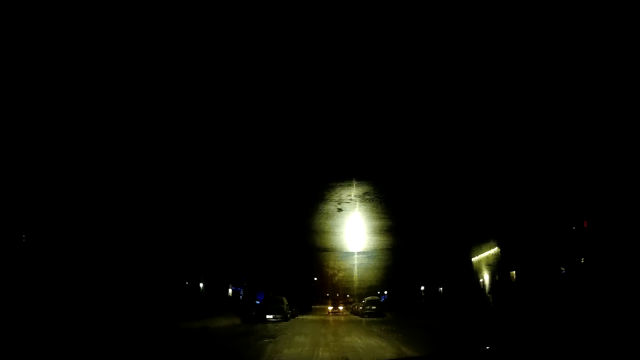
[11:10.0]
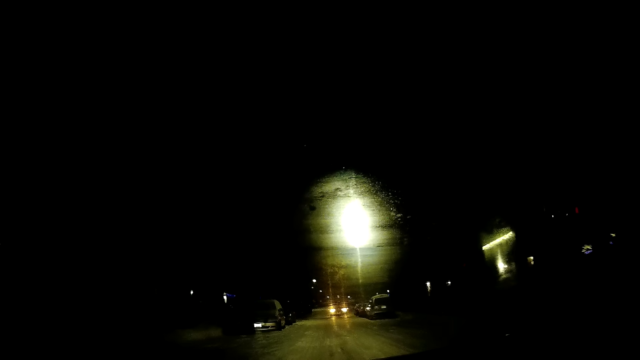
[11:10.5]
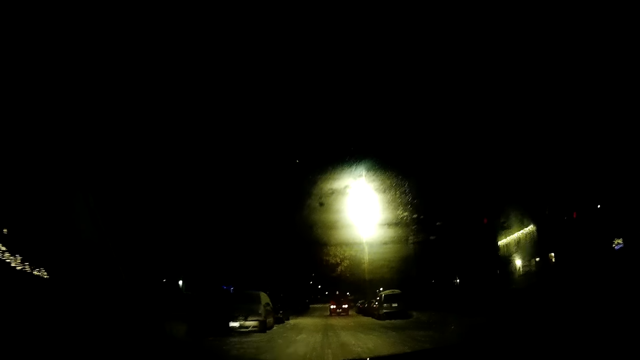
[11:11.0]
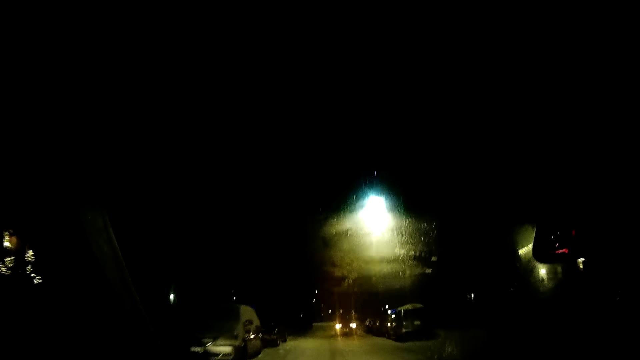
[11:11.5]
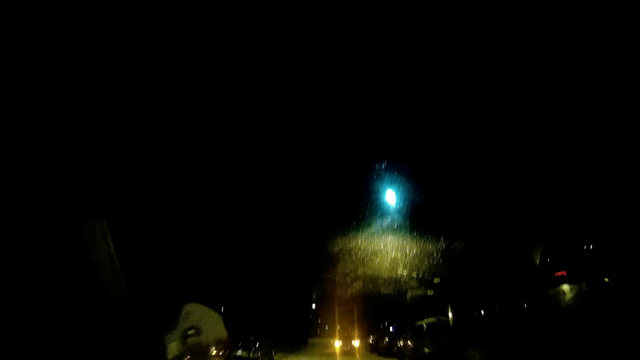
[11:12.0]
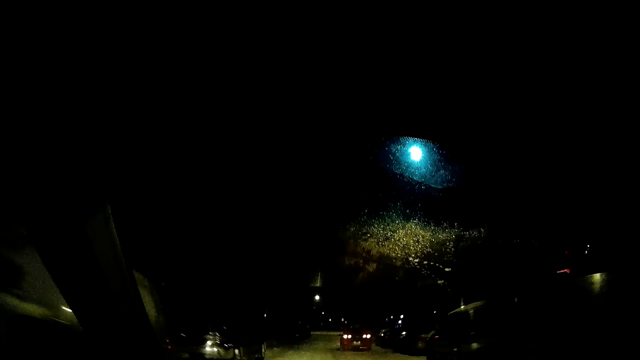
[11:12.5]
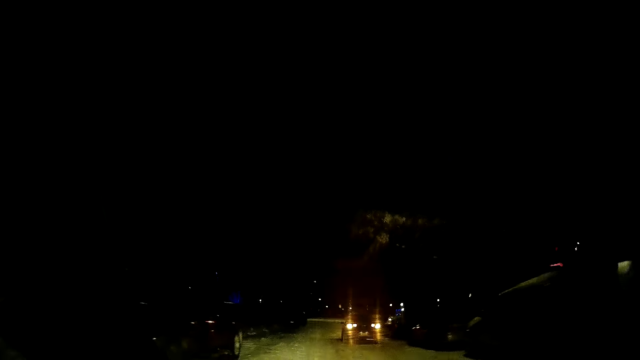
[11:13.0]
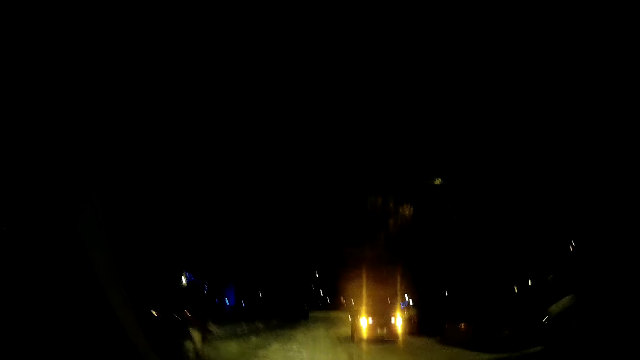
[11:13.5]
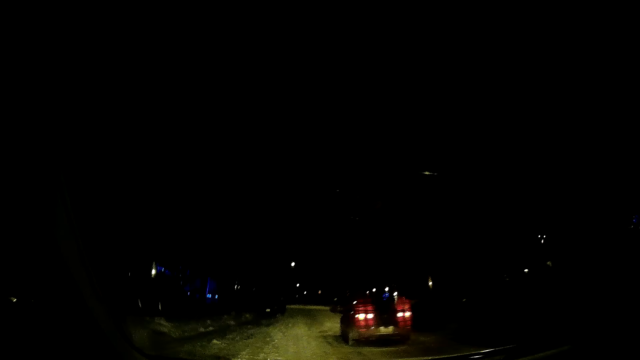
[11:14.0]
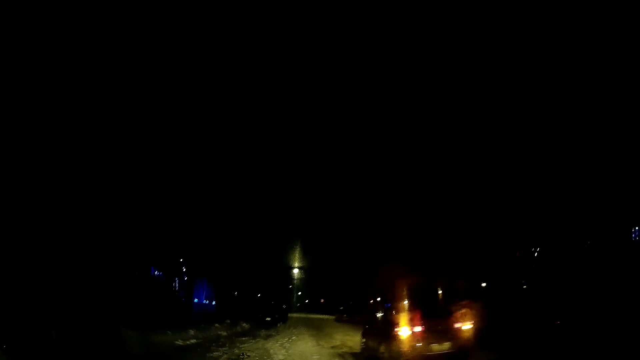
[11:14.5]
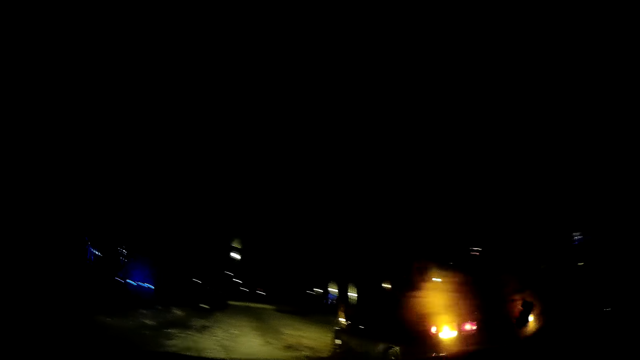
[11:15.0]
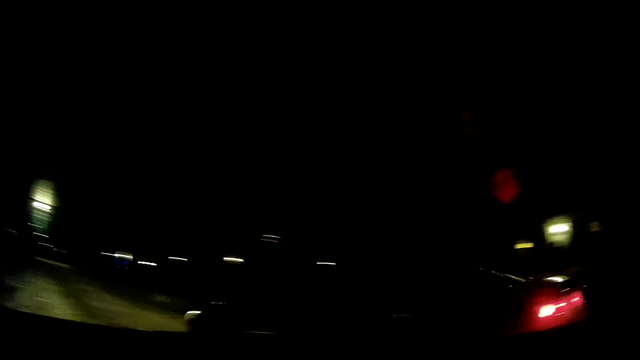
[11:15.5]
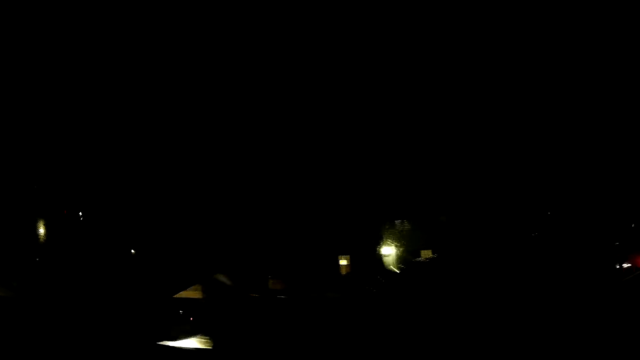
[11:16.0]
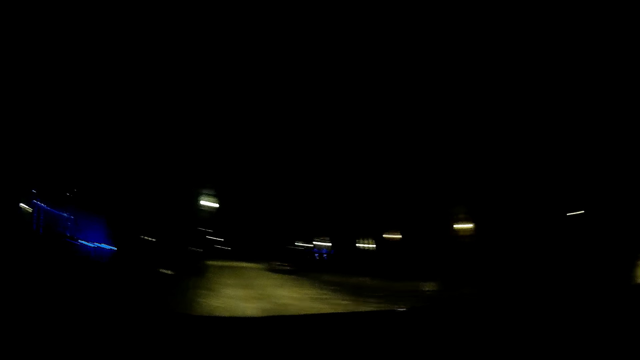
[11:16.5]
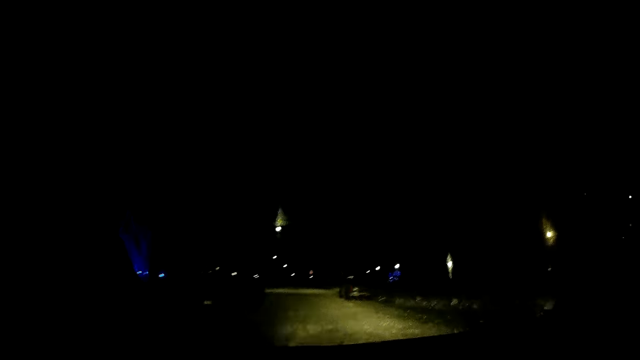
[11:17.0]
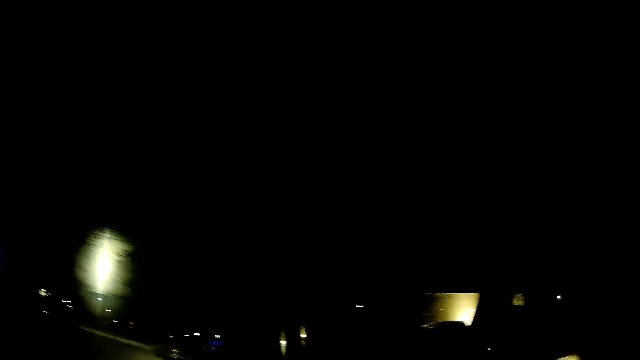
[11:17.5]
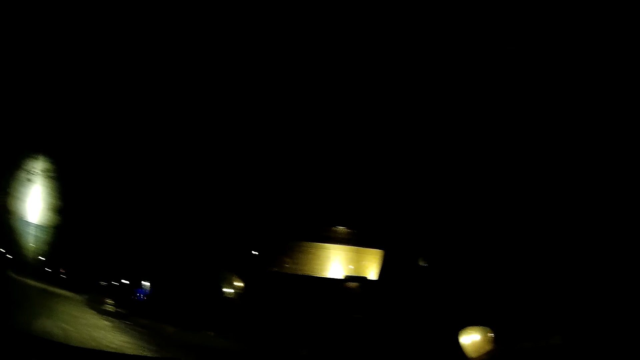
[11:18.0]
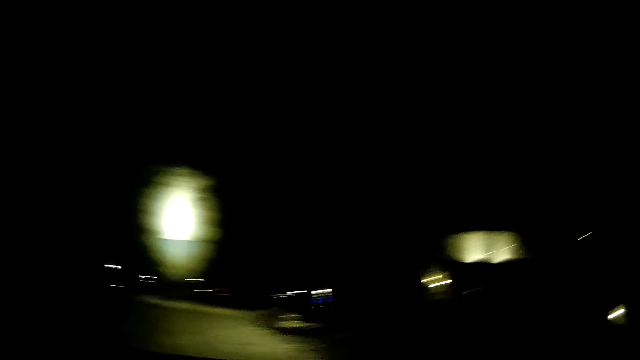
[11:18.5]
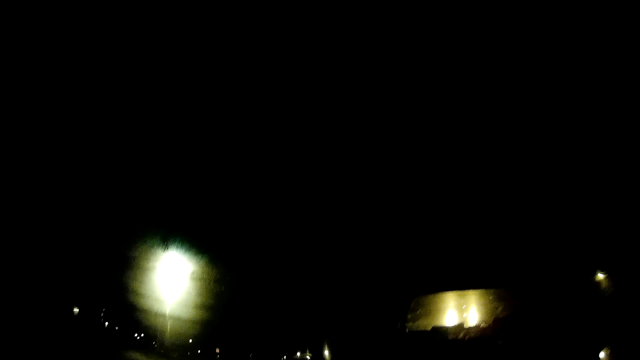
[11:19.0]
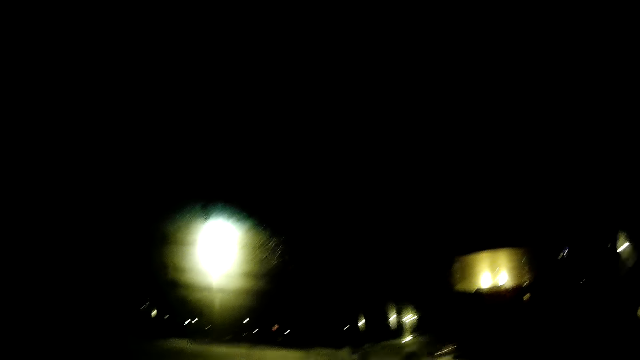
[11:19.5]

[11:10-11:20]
The camera wearer drives a car on the road. They look around. They look around again. They drive the car on the road. They look around.

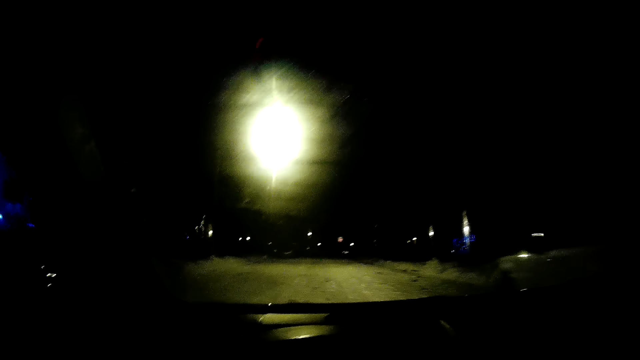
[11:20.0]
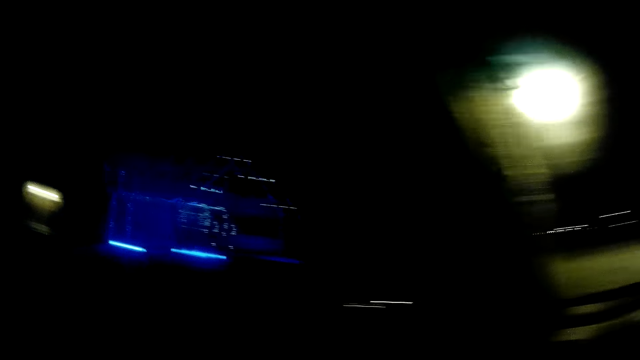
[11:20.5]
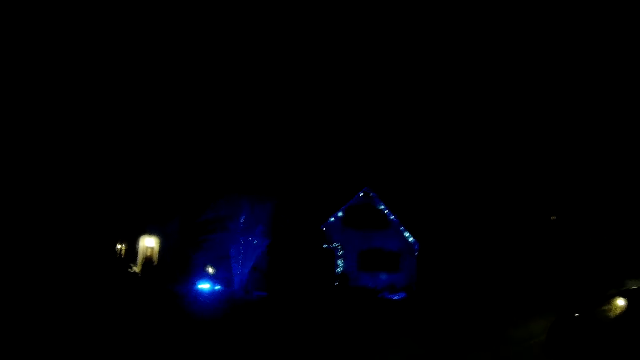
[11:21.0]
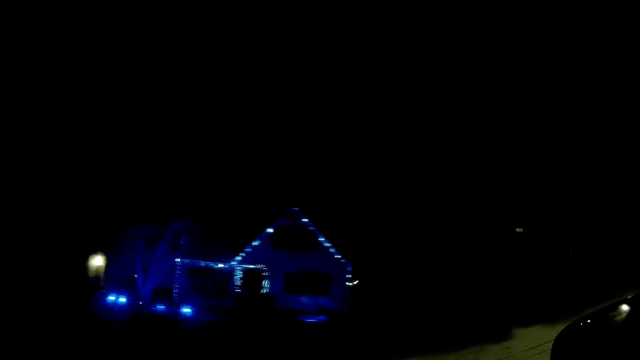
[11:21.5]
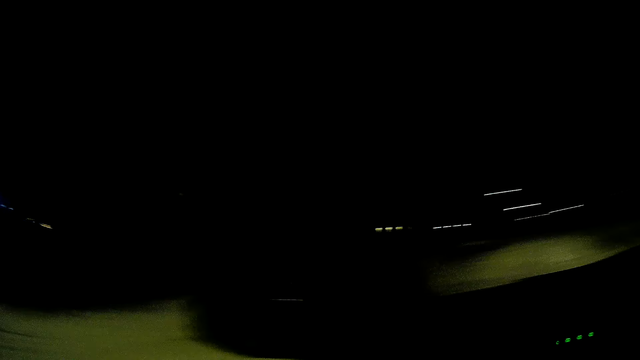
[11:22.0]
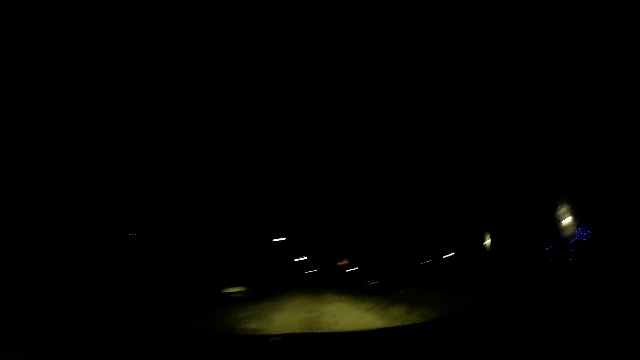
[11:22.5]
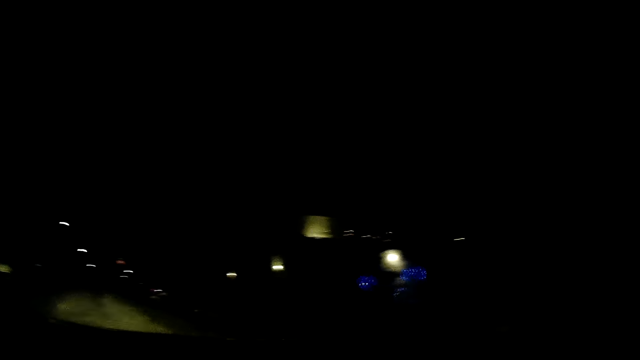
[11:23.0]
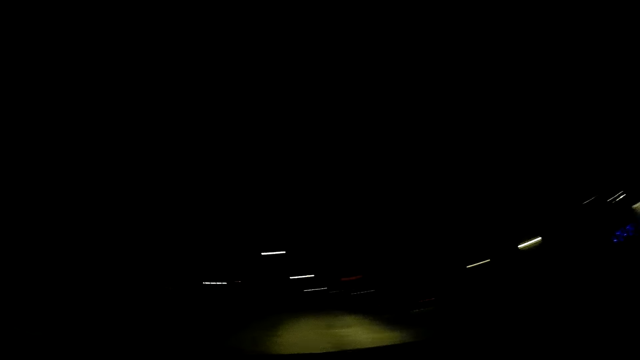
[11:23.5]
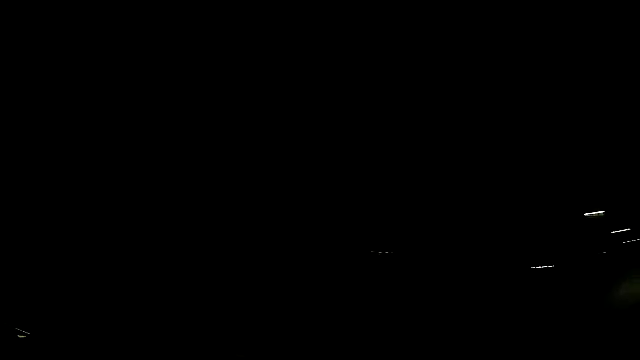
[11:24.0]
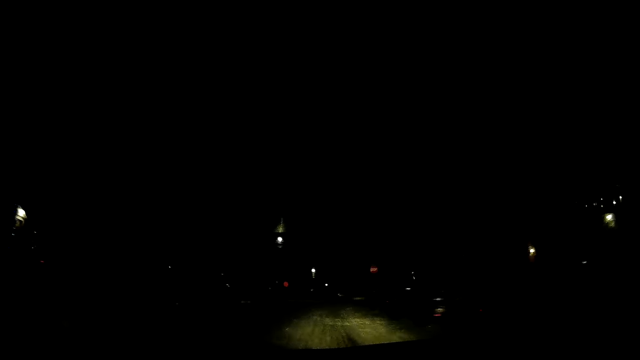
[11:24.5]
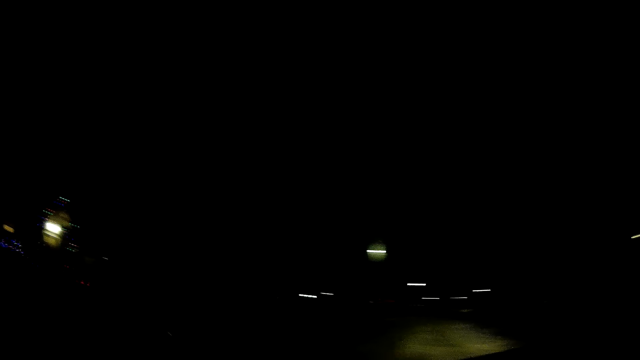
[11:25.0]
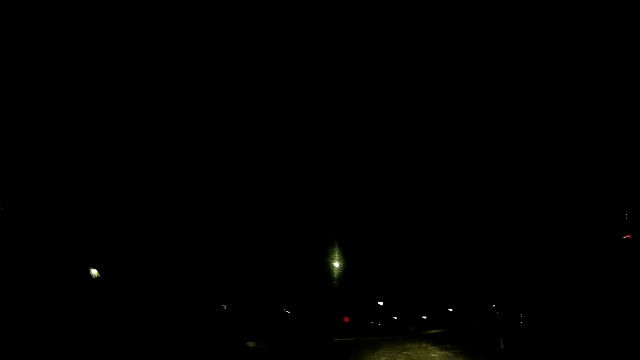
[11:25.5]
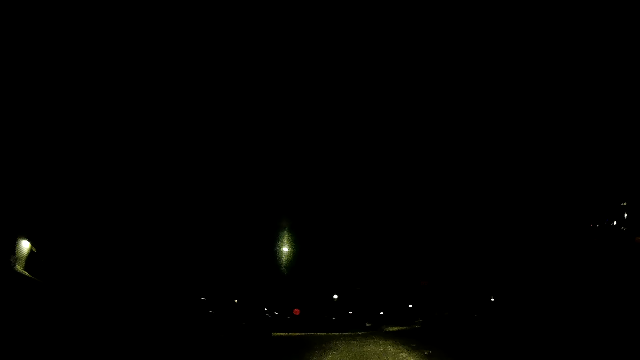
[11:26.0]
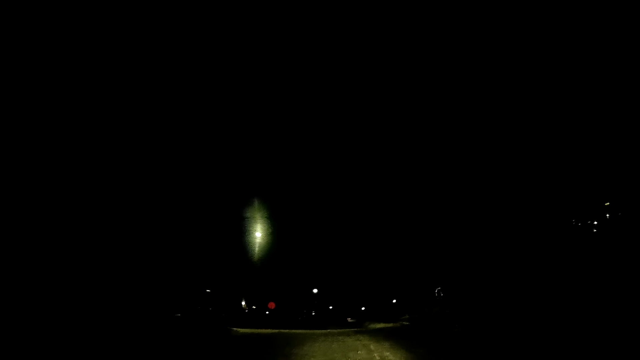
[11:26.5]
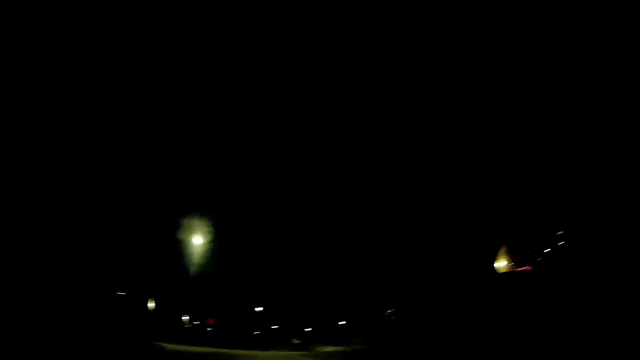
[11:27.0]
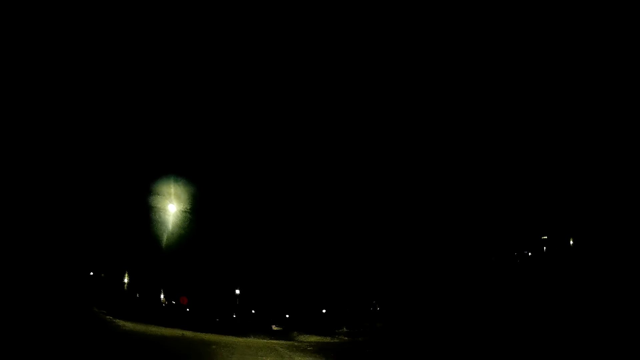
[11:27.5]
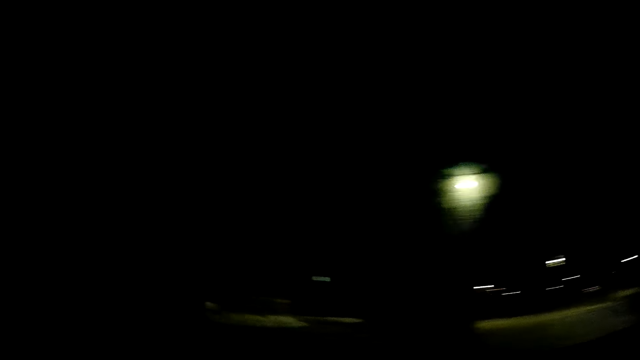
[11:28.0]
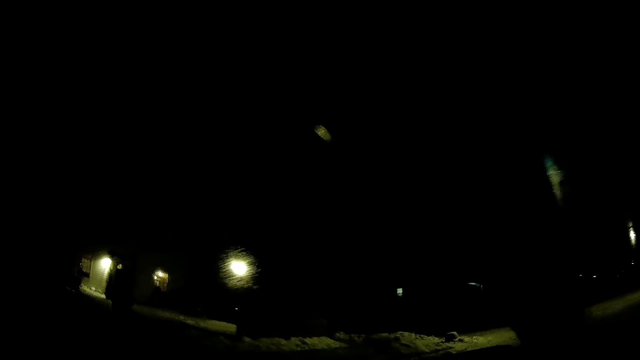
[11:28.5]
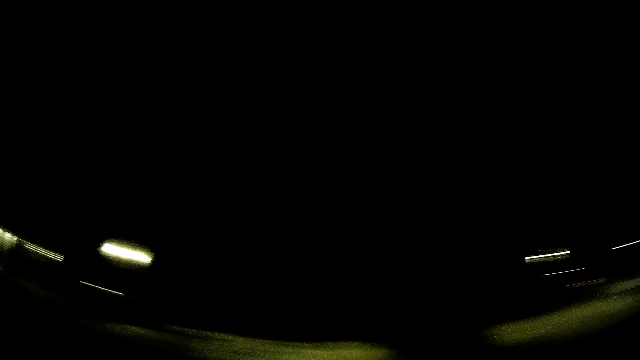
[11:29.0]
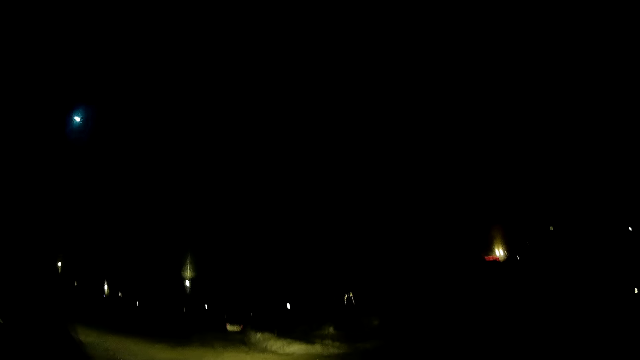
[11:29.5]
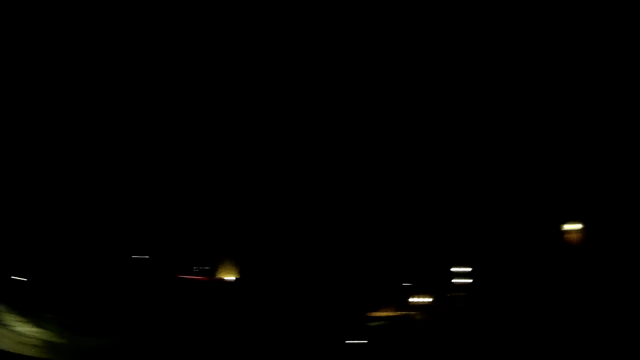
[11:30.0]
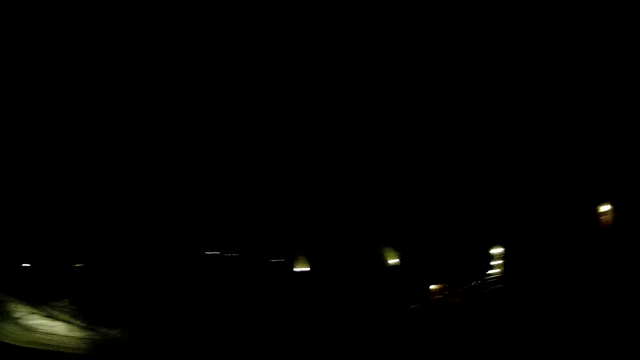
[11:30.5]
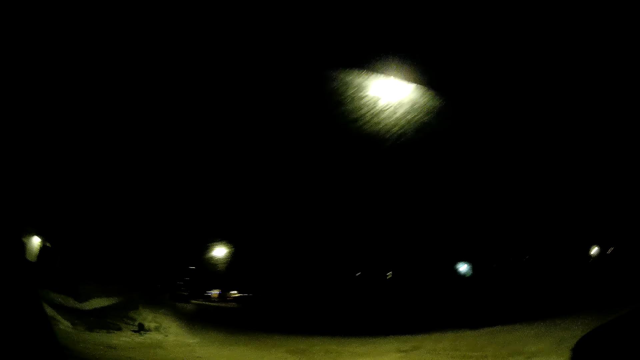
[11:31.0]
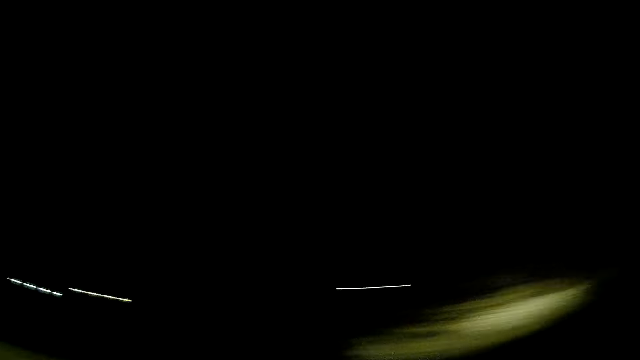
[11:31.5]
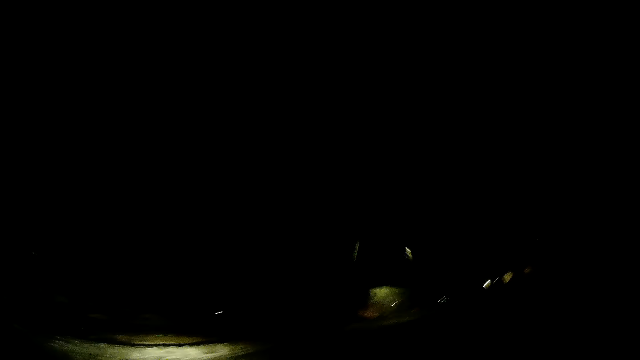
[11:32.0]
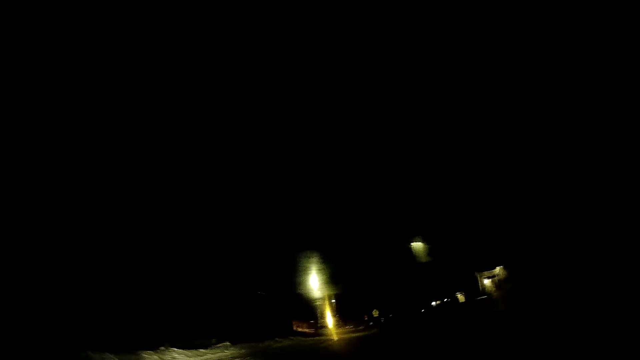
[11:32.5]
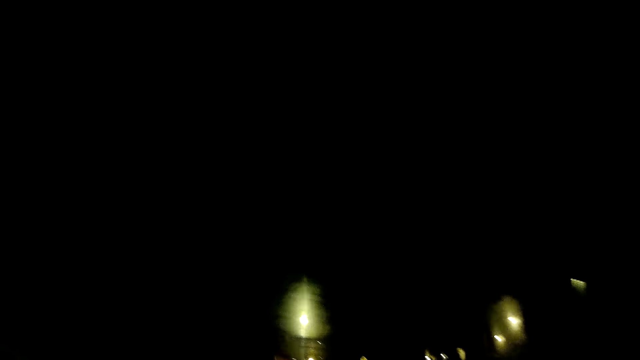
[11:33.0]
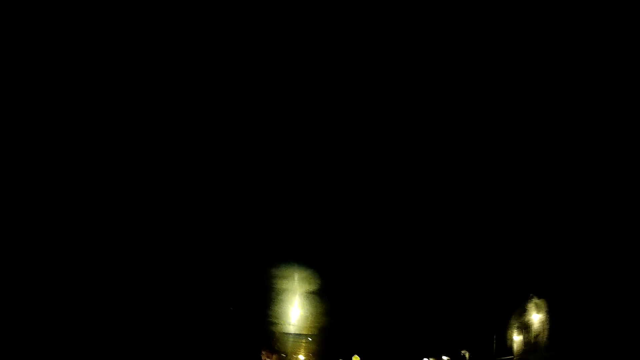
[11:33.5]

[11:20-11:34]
The camera wearer drives a car on the road. They look around. They look around repeatedly. They drive the car on the road. They look around. They look around repeatedly.
